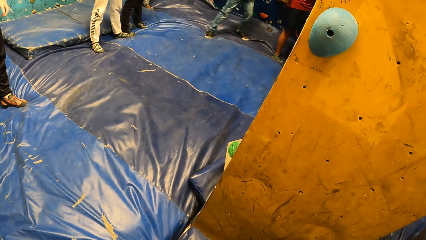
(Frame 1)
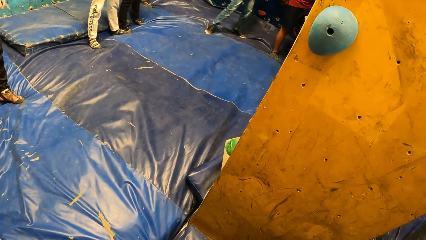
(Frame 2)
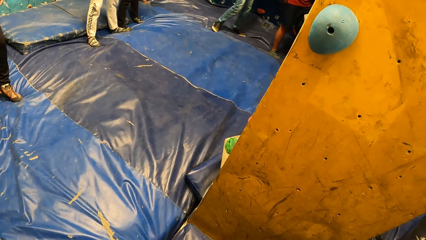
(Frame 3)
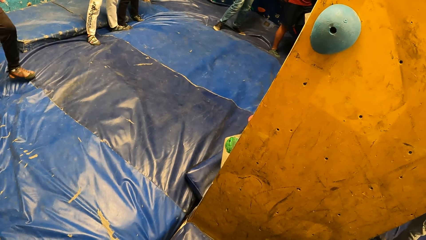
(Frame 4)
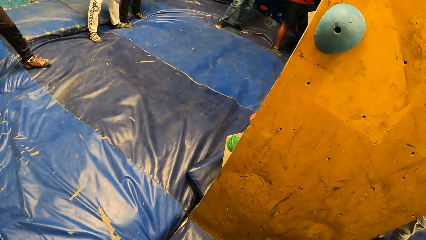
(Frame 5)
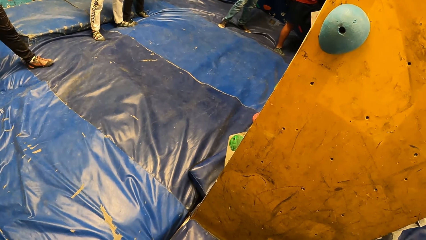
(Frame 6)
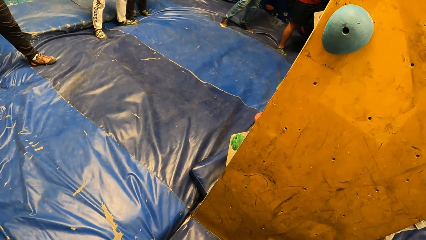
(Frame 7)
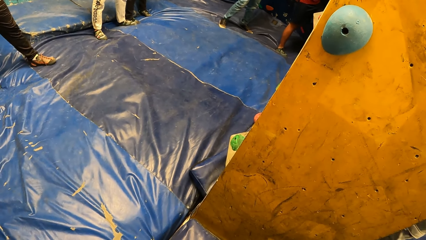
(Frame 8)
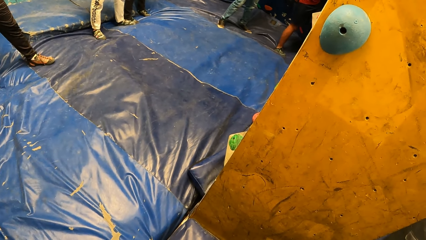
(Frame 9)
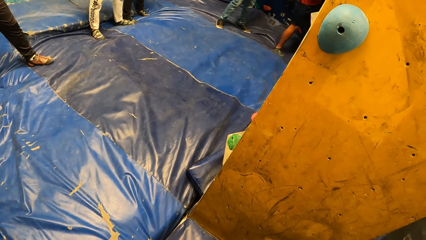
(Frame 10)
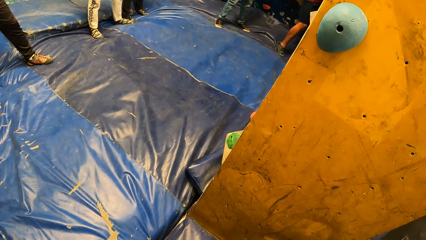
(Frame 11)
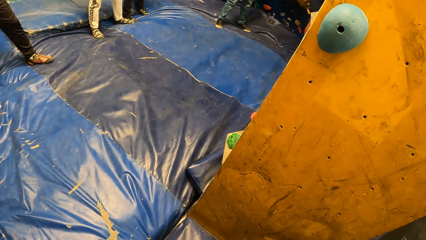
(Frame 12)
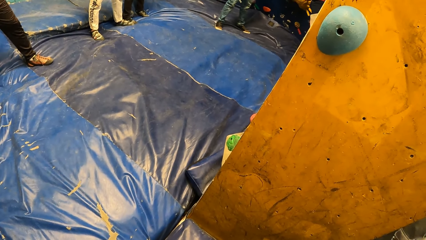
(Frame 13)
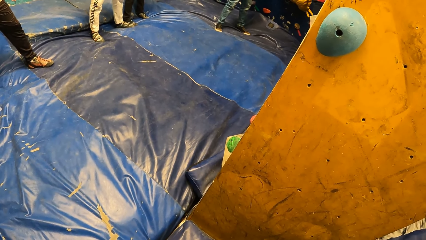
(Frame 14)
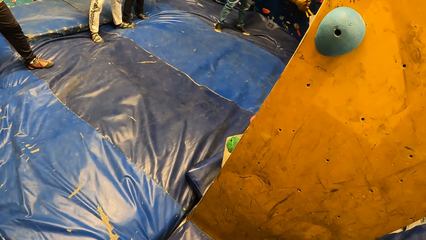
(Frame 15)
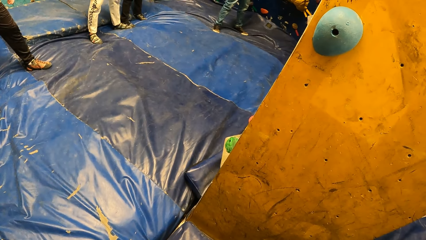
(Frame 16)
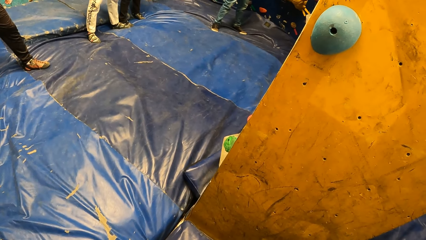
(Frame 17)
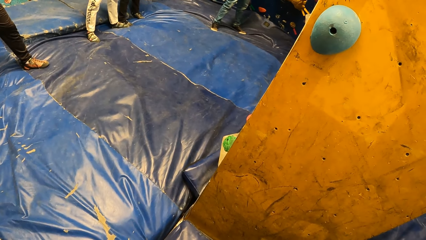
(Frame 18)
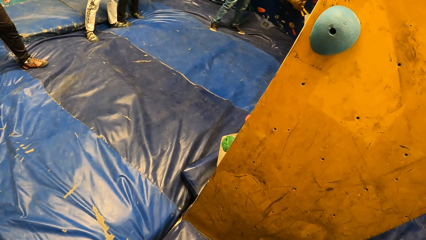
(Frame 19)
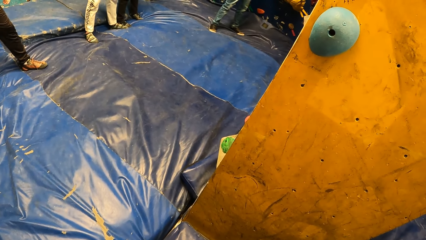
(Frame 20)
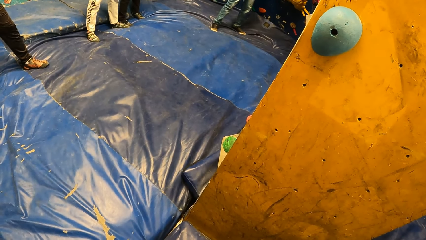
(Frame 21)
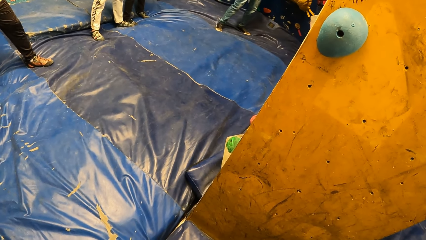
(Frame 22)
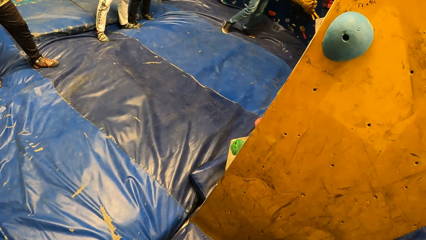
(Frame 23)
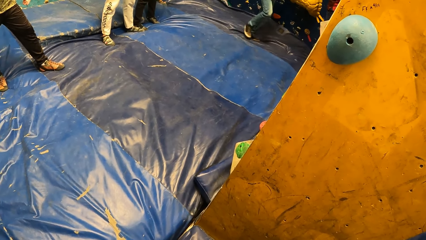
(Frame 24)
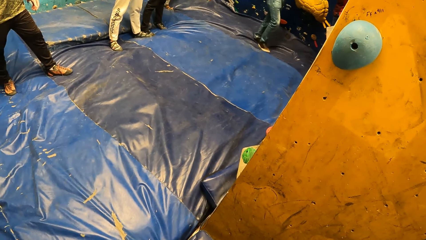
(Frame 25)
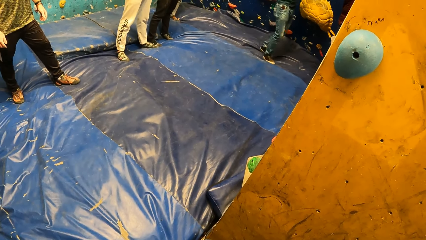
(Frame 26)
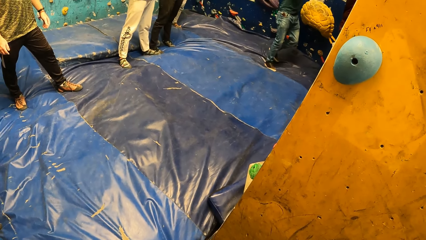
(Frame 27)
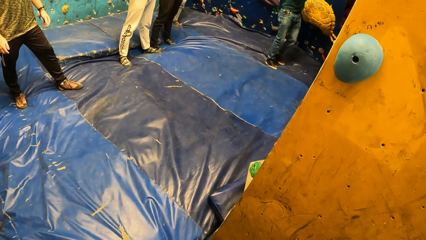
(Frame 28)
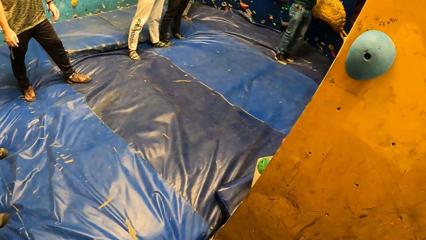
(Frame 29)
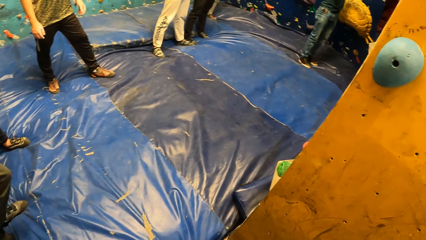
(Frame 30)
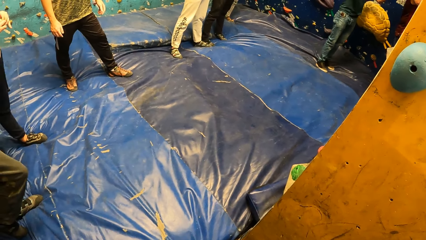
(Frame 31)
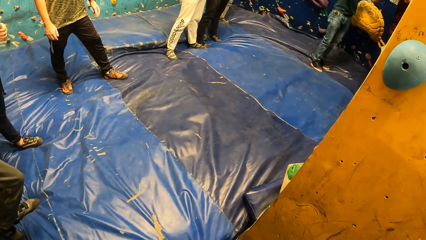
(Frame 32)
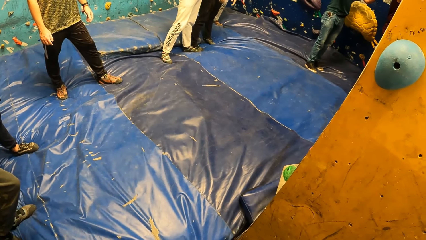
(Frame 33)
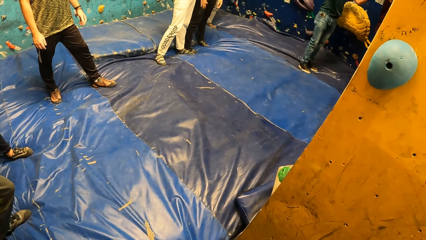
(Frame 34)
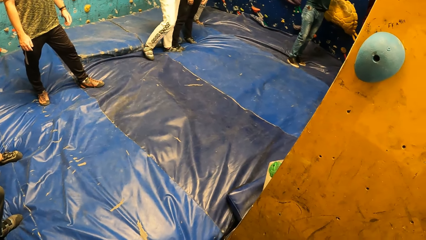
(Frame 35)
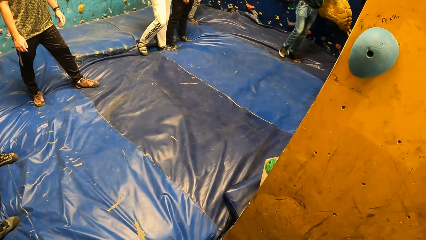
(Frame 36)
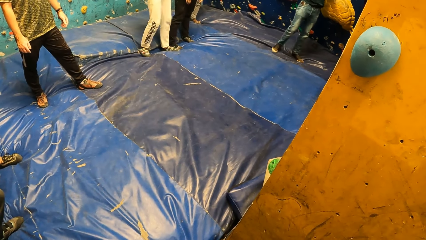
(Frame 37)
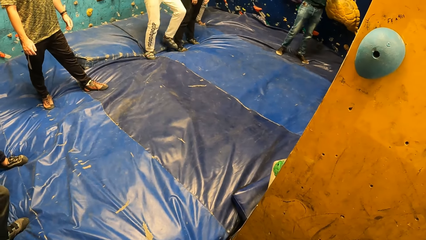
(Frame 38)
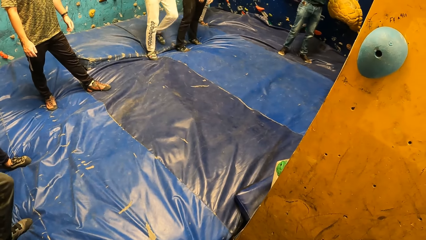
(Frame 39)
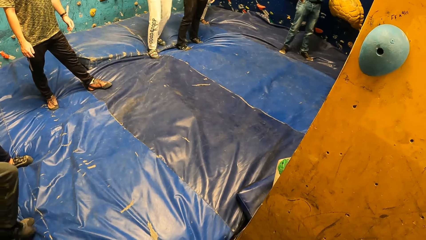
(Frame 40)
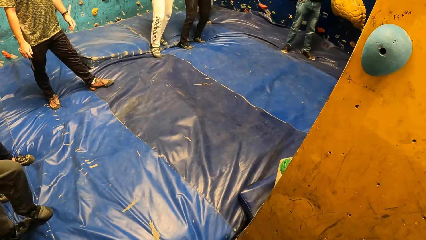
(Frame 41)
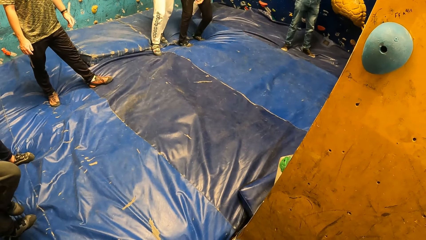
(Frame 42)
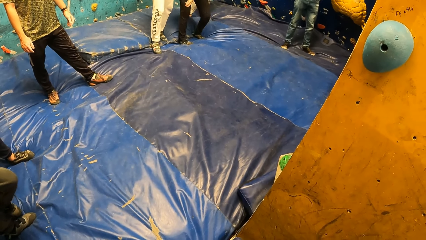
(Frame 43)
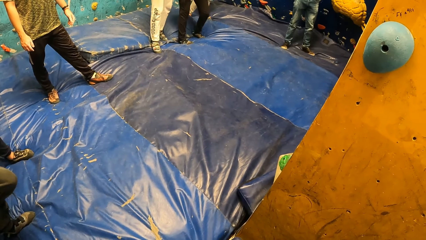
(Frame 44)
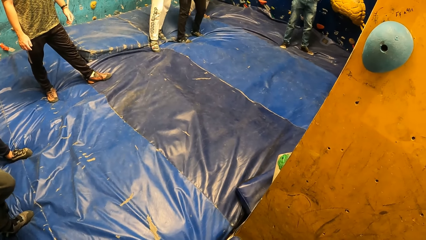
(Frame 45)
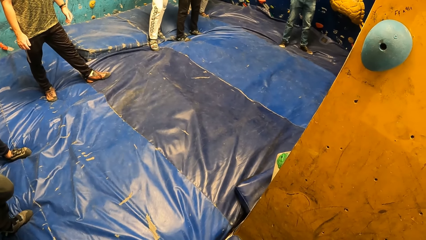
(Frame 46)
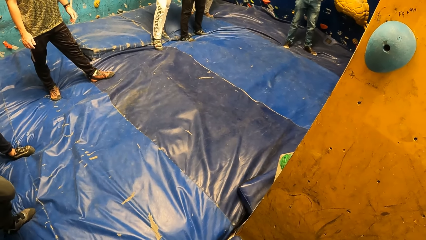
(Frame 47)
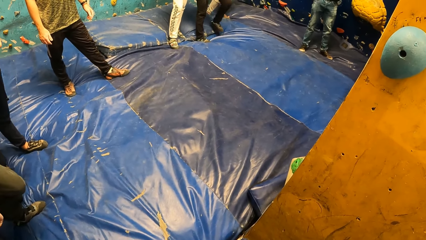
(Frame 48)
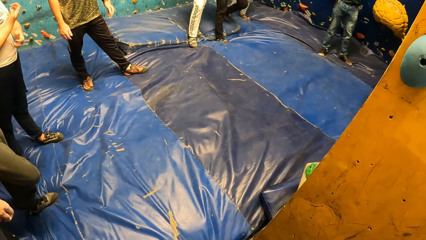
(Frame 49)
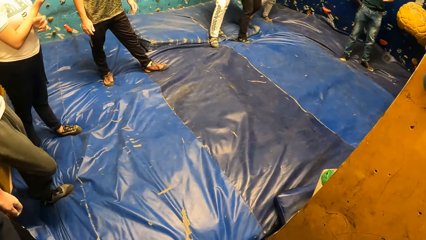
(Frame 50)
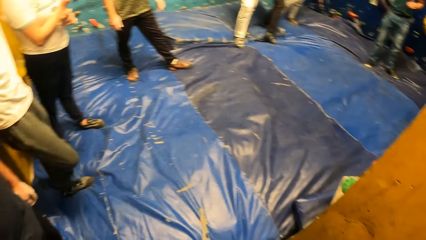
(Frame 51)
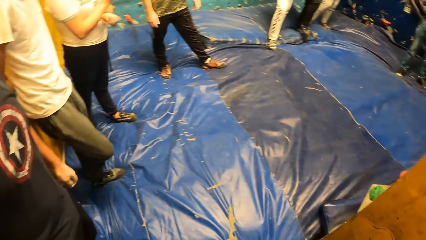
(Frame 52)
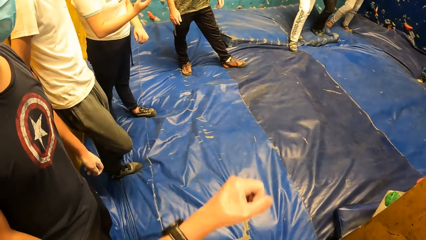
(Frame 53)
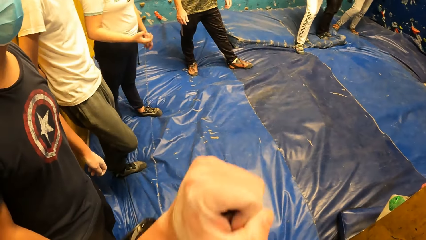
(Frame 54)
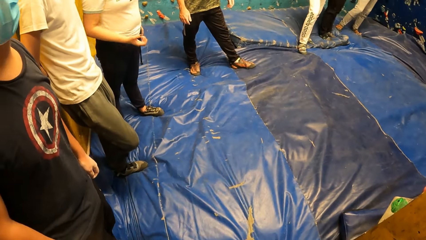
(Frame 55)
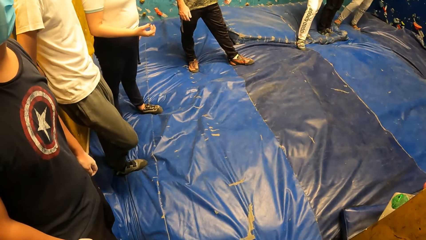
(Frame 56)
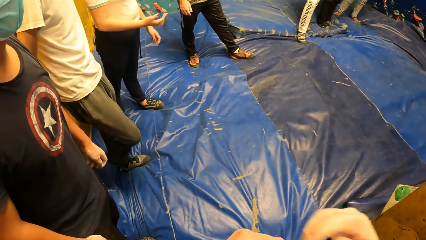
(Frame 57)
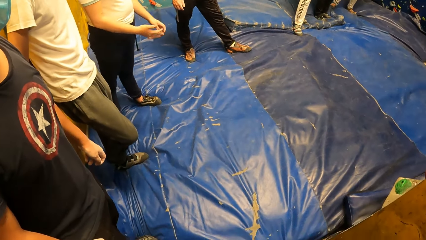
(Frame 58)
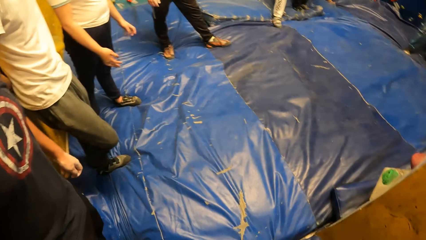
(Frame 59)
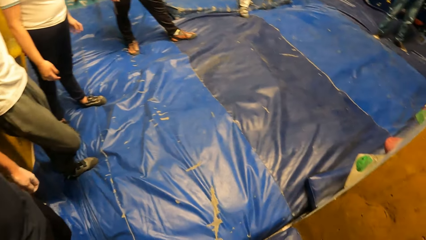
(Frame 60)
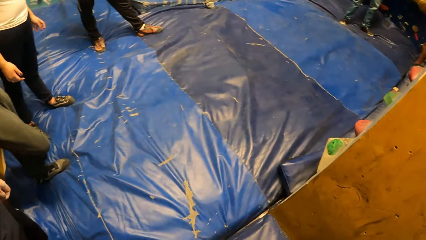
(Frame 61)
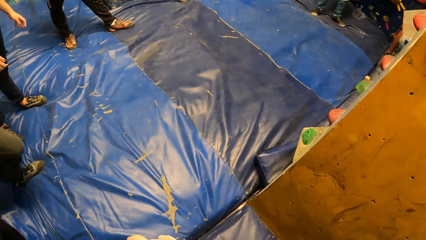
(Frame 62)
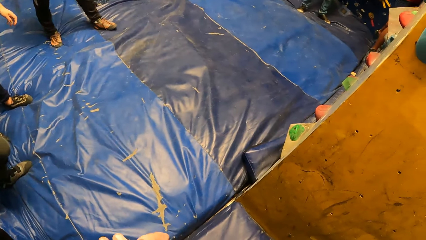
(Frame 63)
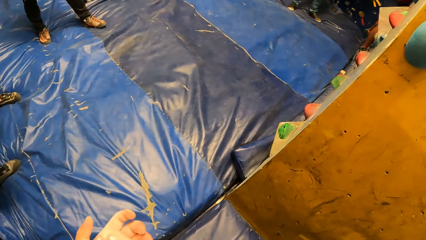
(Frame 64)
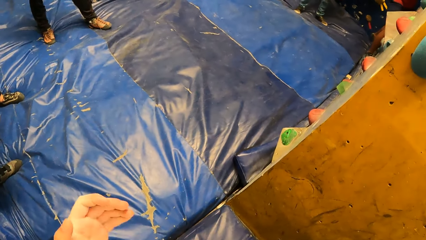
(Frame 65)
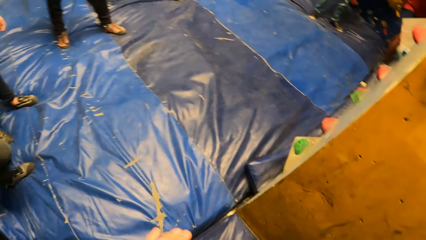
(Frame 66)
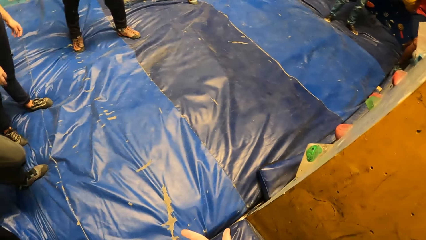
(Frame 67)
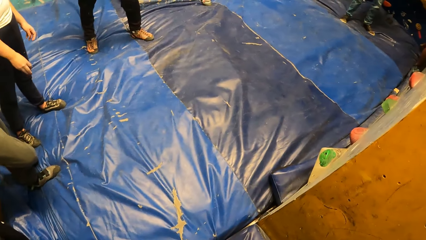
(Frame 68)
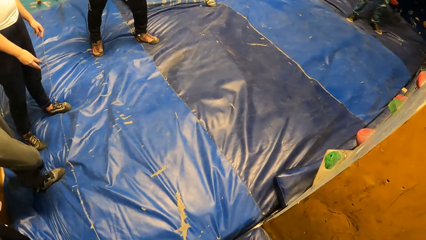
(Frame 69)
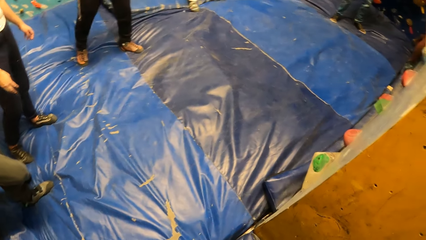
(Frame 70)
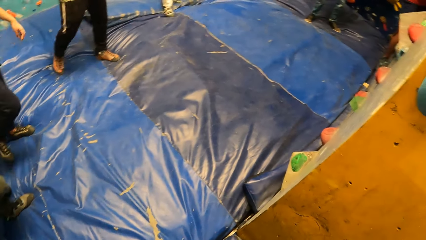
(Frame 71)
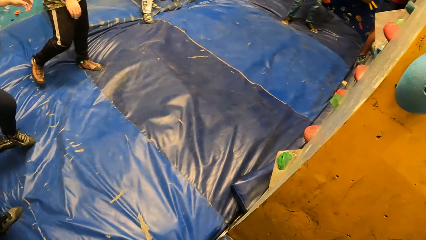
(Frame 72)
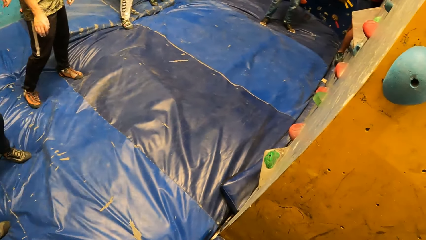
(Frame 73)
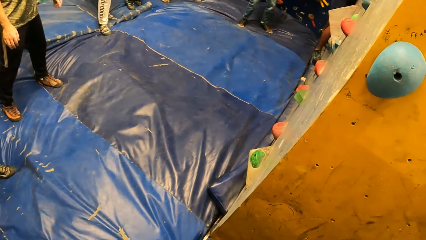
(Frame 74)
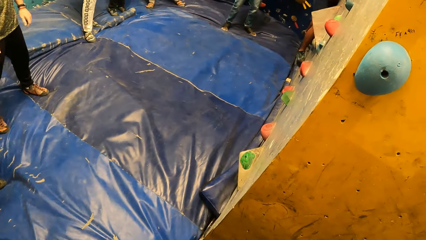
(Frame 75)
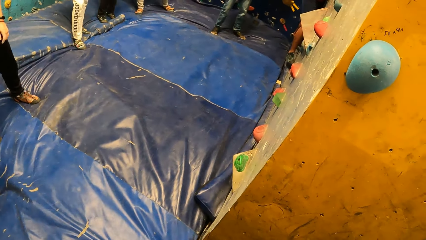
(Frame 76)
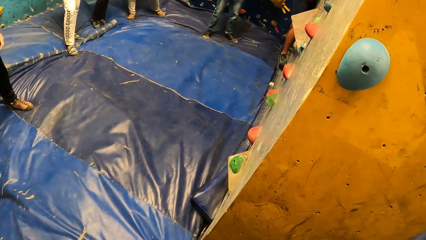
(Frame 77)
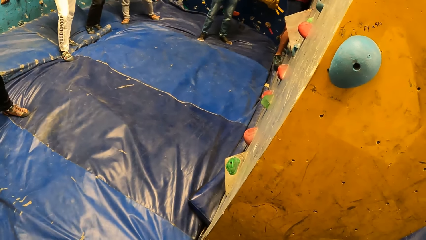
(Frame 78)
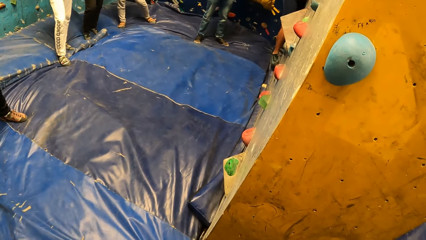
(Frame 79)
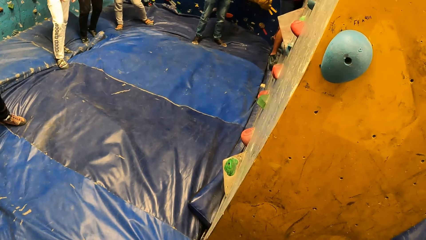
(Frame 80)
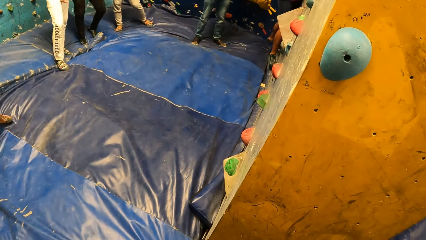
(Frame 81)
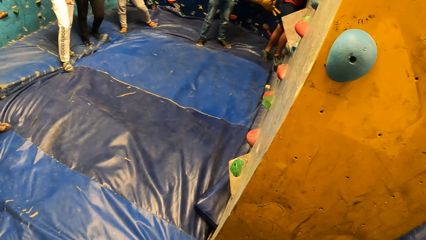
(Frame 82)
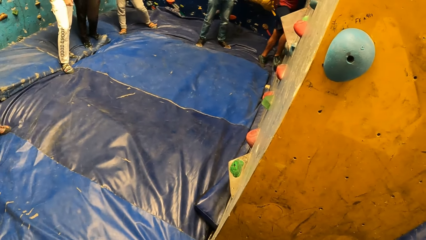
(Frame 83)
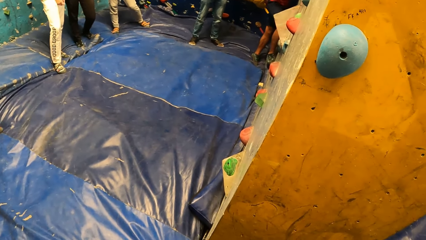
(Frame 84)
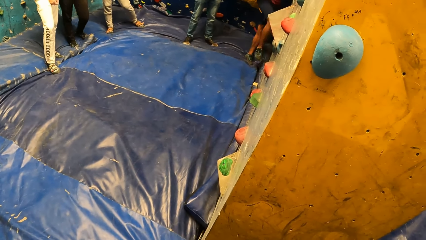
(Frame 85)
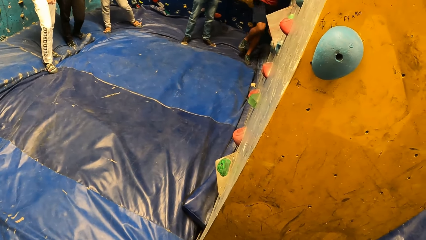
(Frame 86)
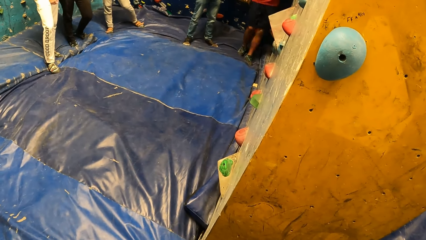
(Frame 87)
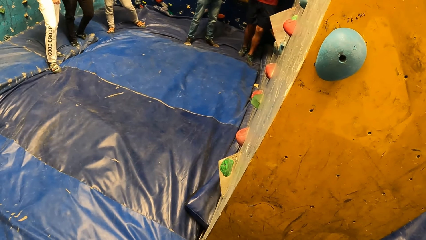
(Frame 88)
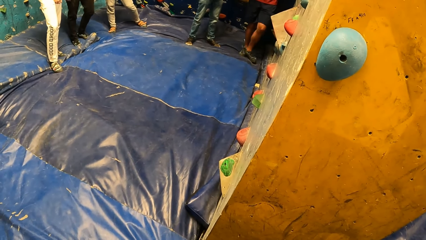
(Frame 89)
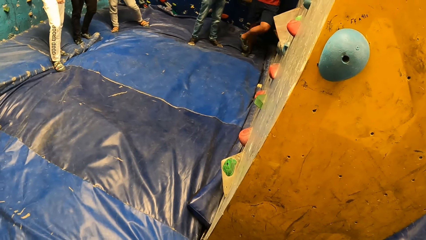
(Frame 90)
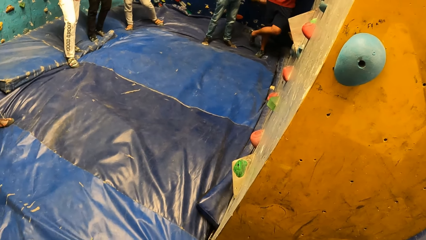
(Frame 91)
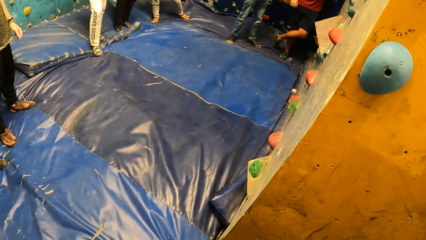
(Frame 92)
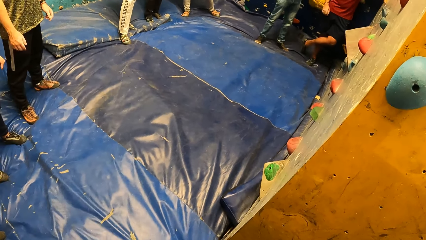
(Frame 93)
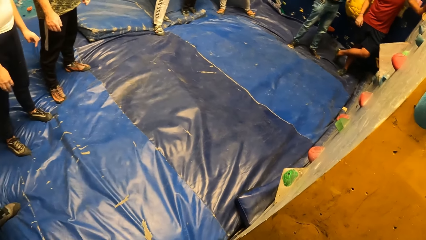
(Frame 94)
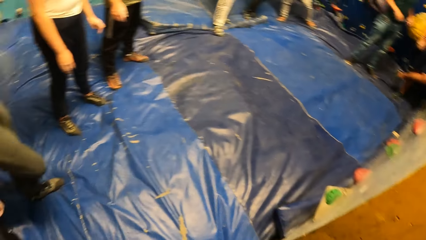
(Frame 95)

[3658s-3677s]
A man climbs the climbing wall. The man climbs down from the climbing wall.
